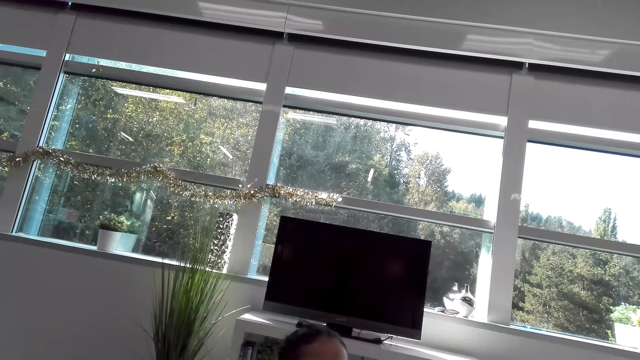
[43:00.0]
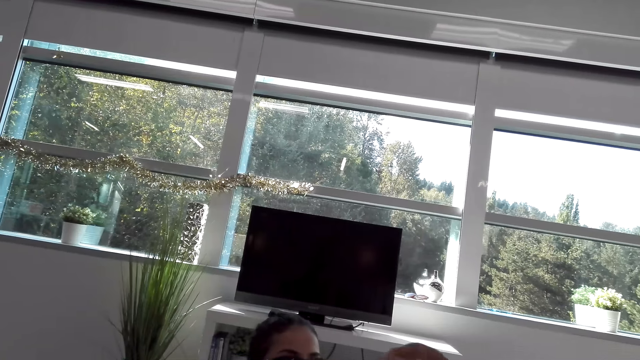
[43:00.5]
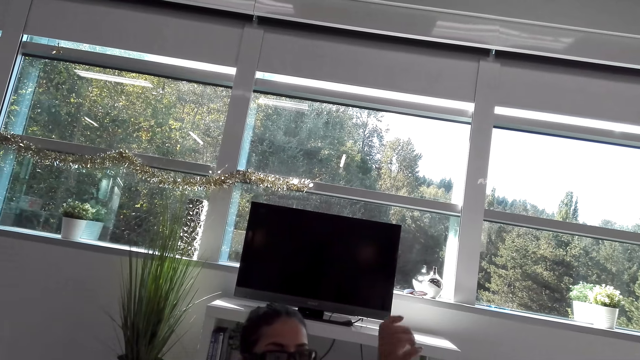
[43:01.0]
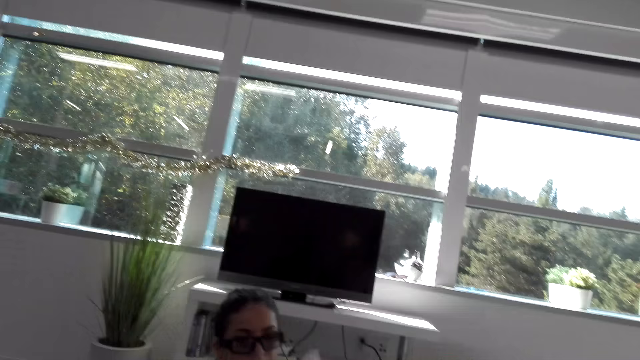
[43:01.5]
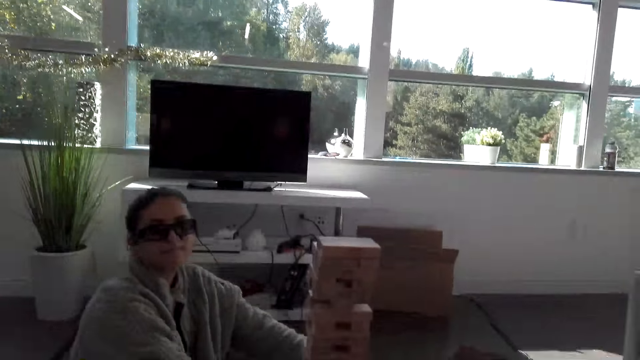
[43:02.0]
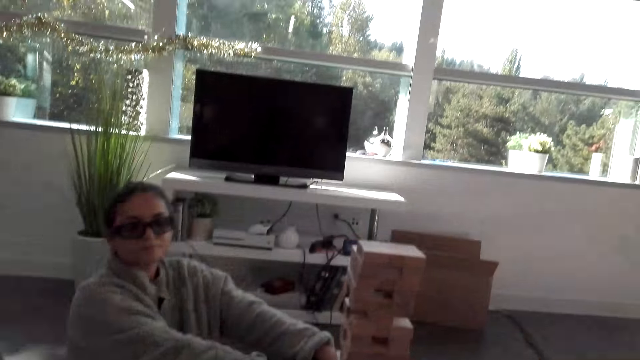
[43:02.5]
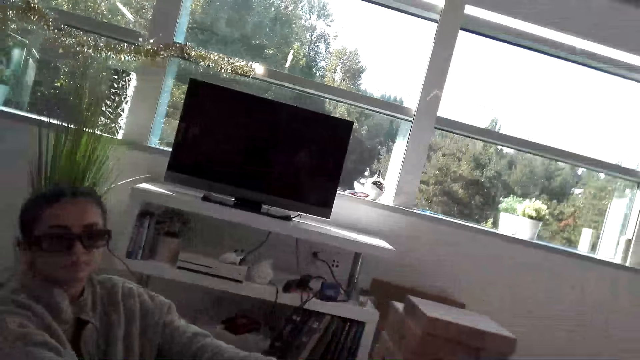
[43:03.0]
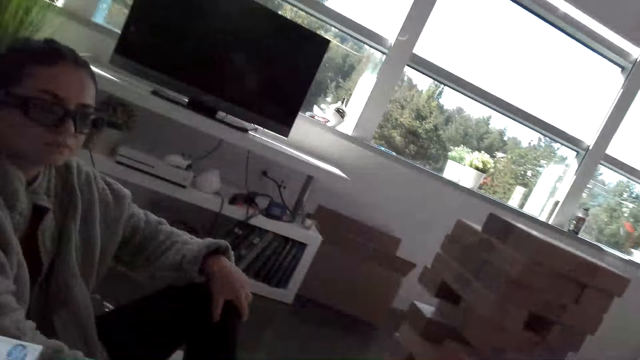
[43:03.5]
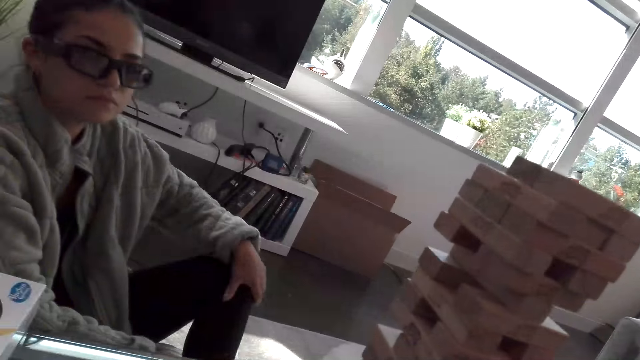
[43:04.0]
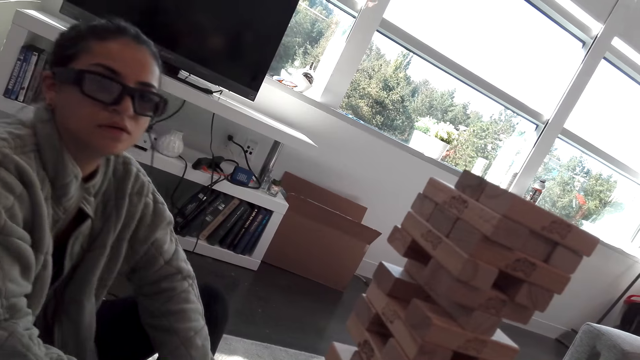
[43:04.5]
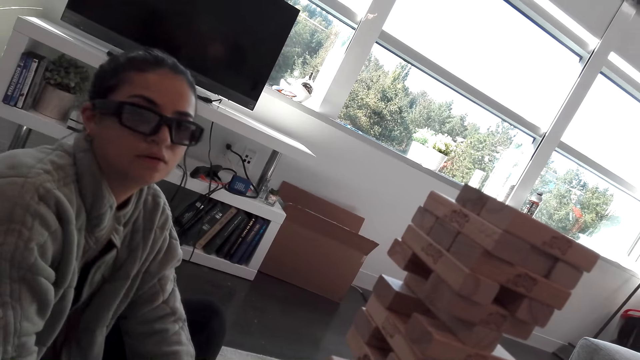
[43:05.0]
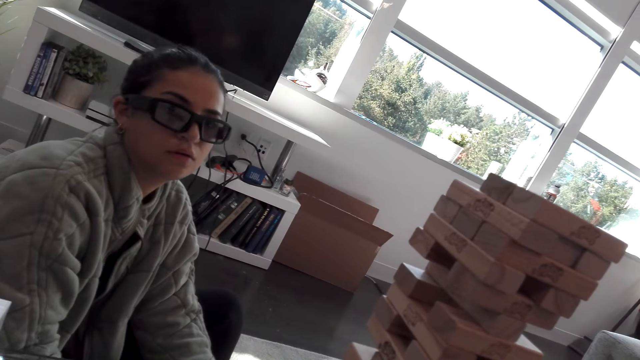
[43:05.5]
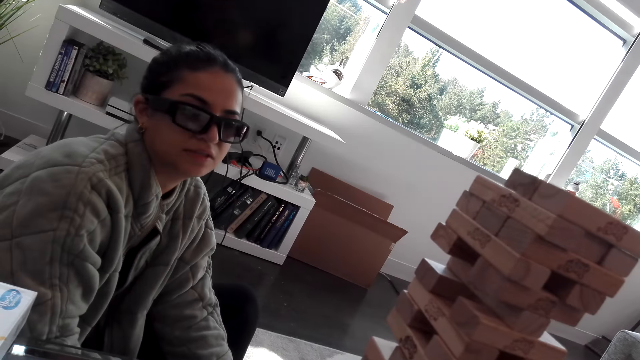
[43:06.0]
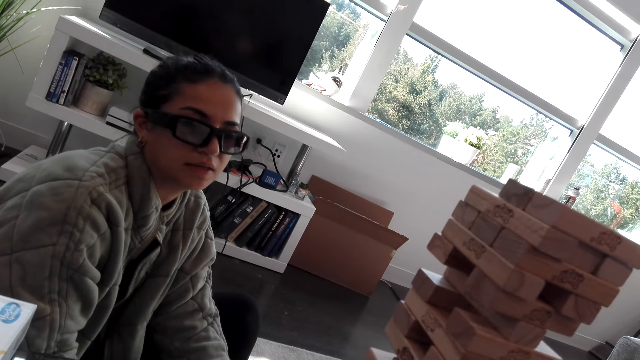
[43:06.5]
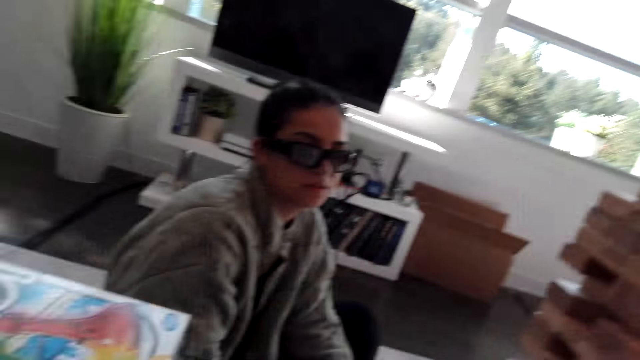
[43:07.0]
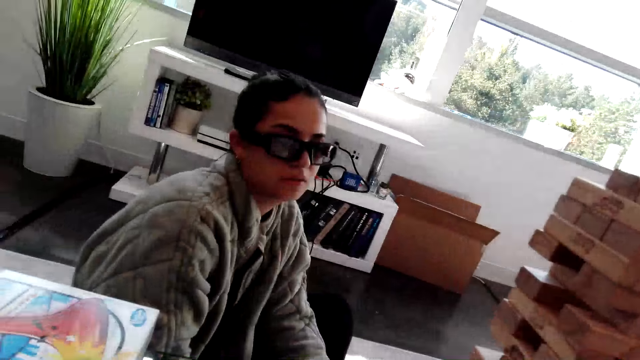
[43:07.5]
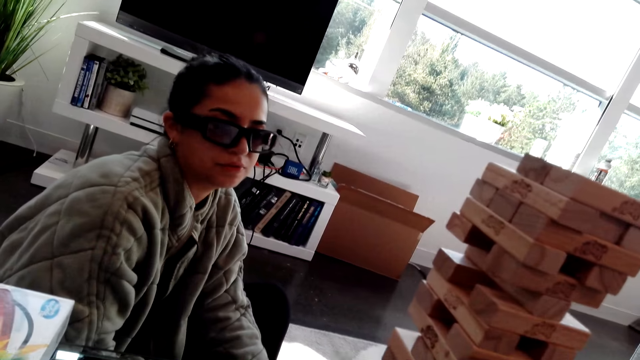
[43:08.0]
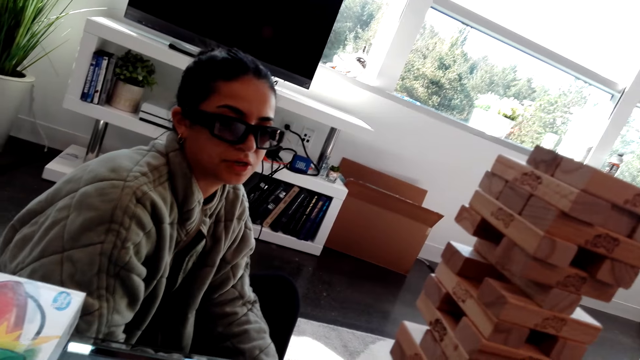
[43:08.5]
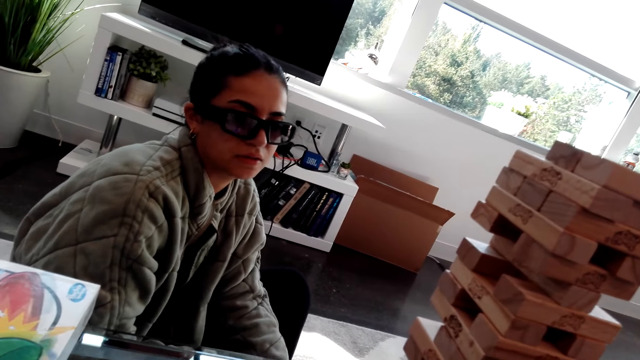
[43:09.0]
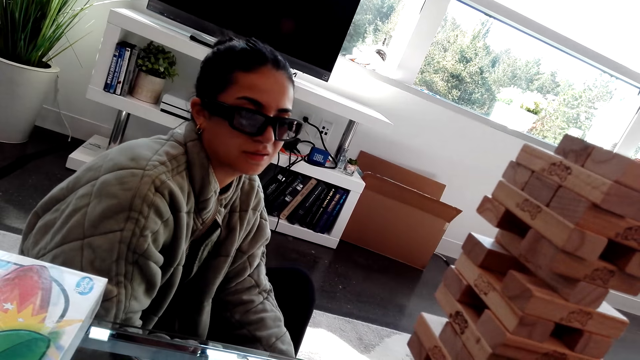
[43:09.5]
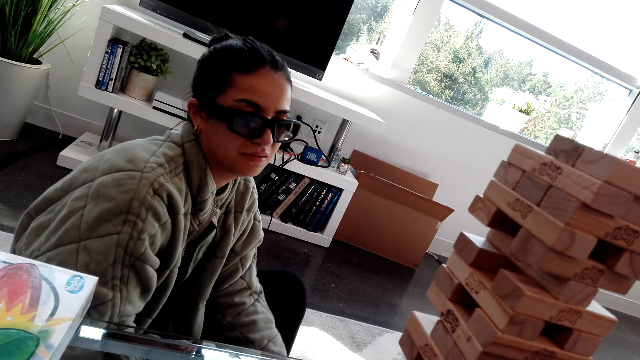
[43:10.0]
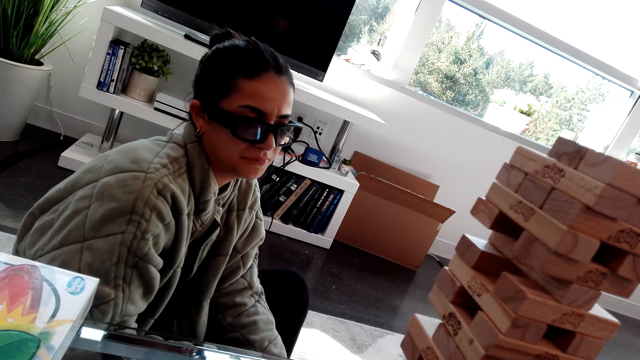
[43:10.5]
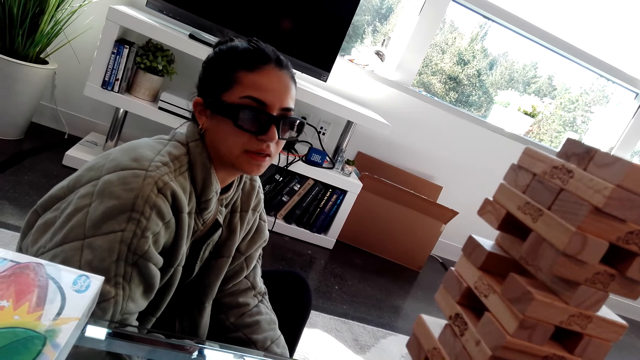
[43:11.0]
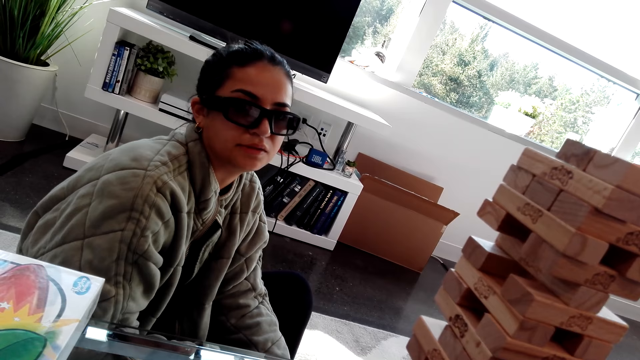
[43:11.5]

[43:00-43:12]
A lady moves her hand. The camera wearer looks at the lady.

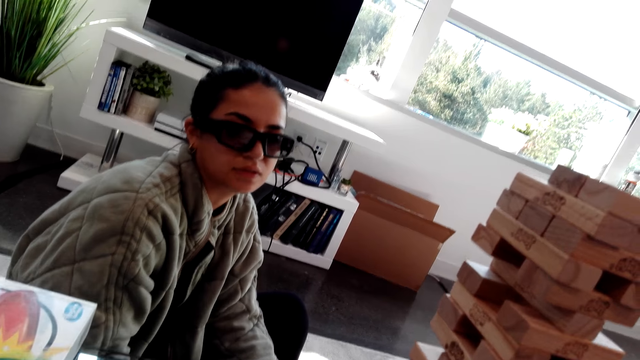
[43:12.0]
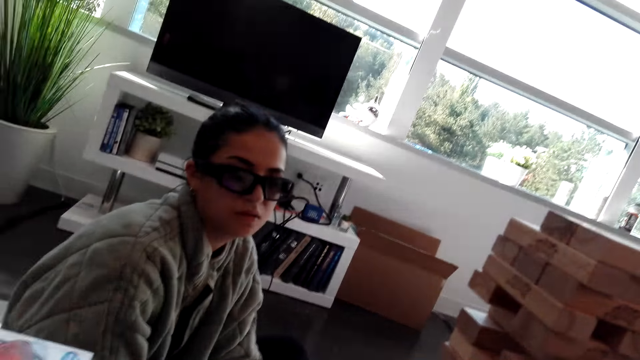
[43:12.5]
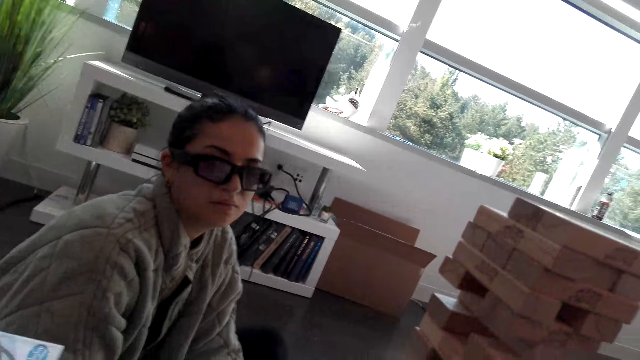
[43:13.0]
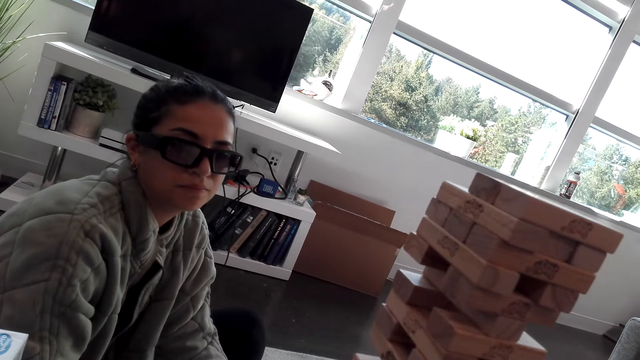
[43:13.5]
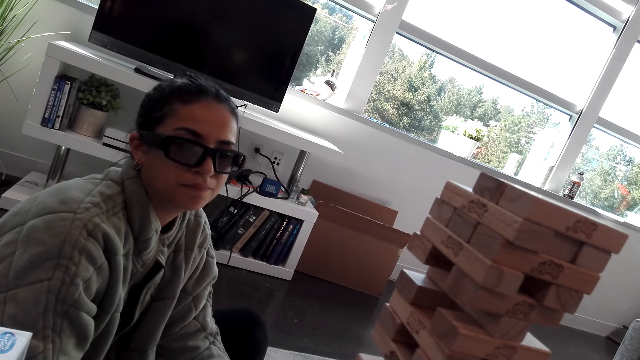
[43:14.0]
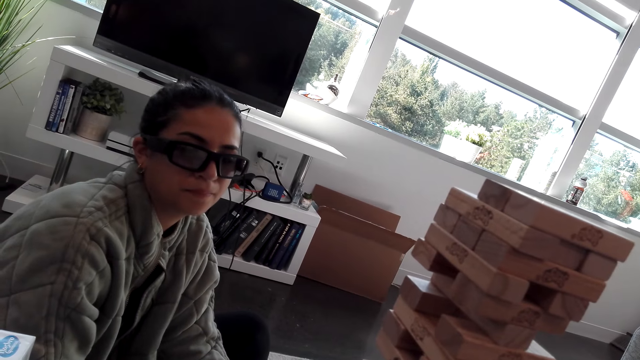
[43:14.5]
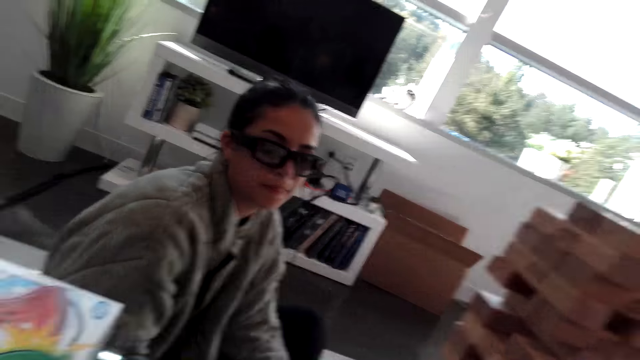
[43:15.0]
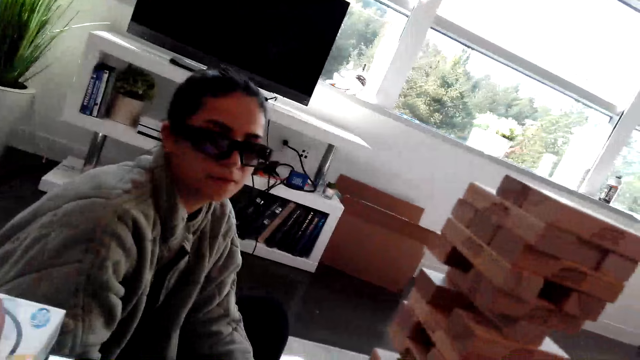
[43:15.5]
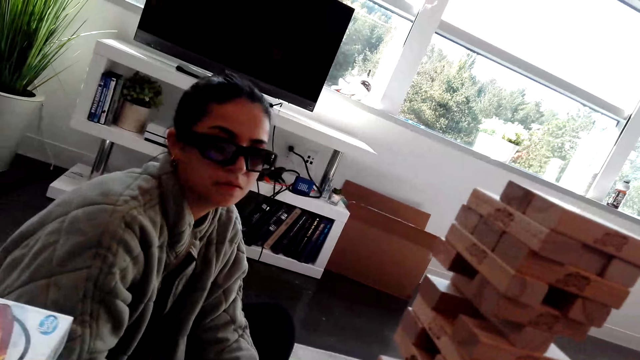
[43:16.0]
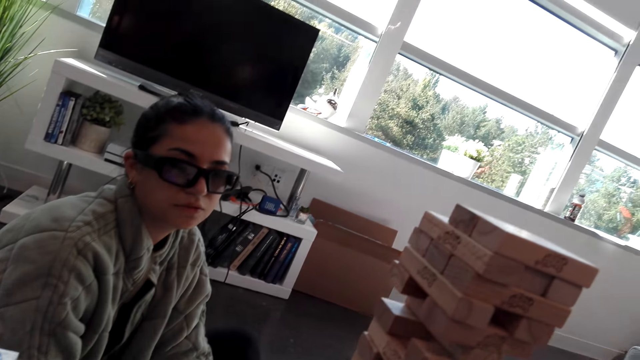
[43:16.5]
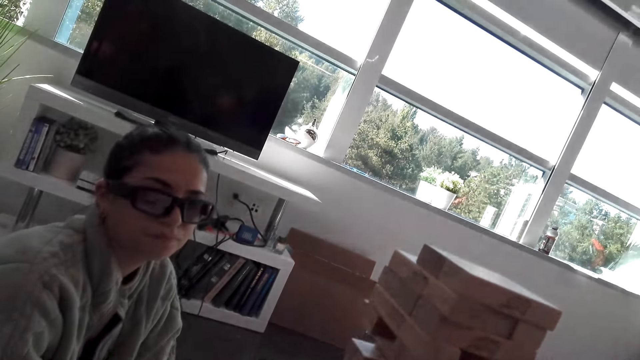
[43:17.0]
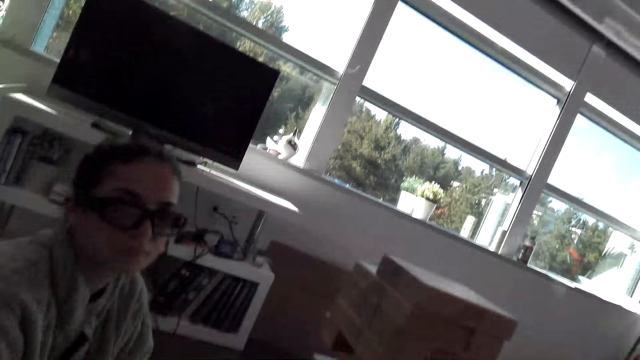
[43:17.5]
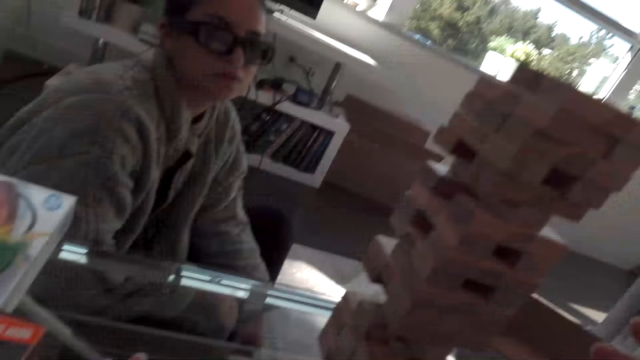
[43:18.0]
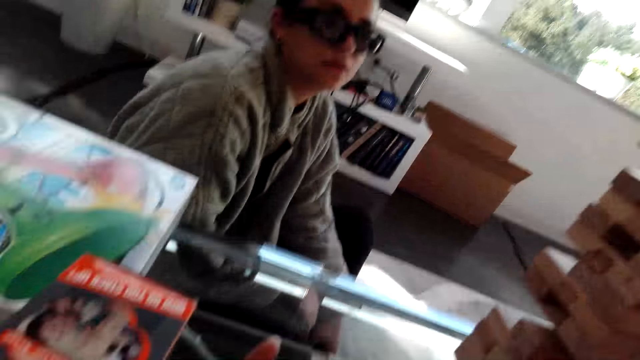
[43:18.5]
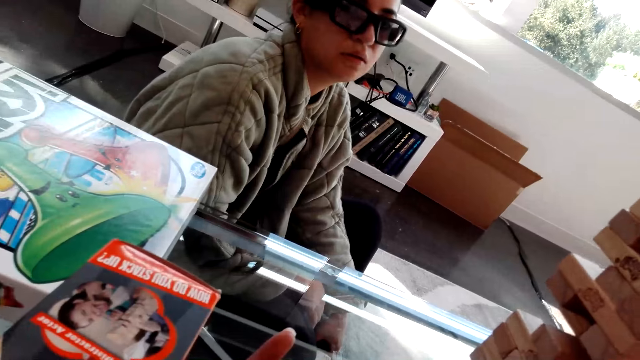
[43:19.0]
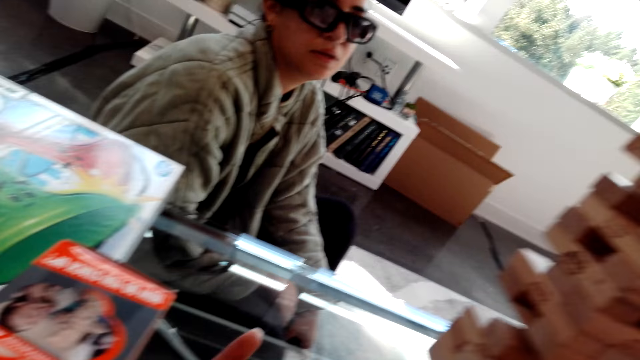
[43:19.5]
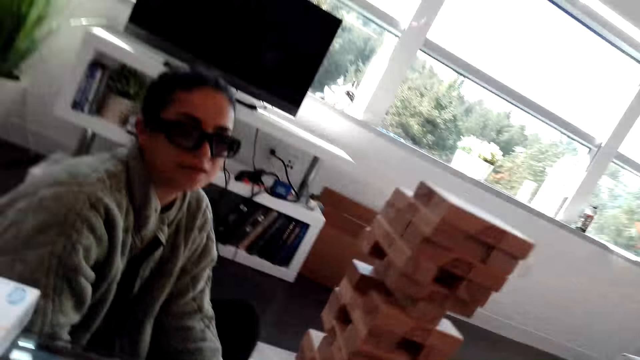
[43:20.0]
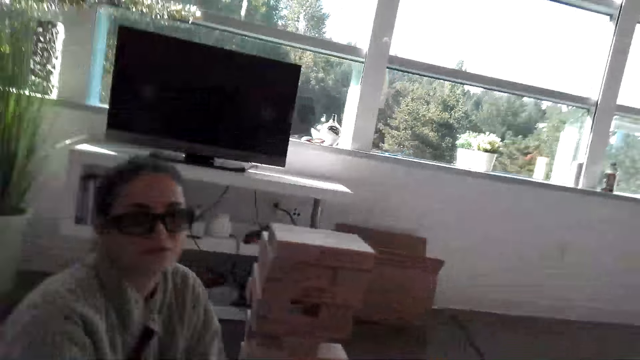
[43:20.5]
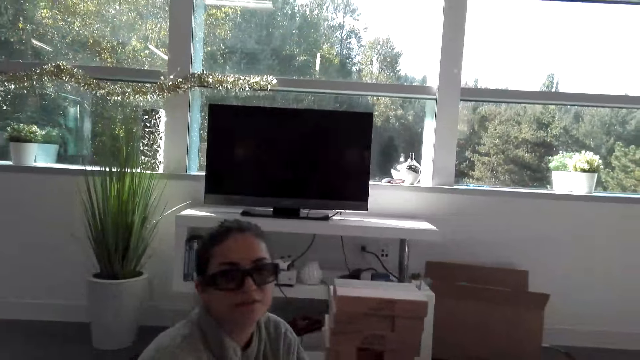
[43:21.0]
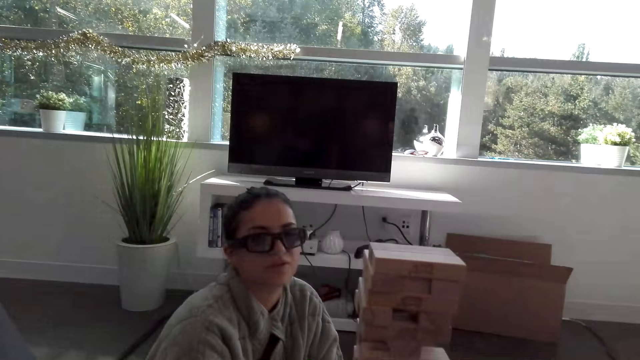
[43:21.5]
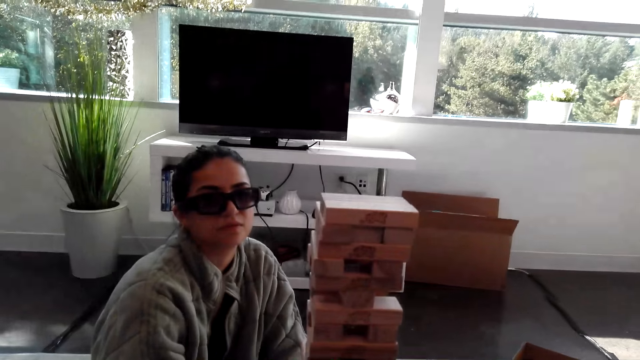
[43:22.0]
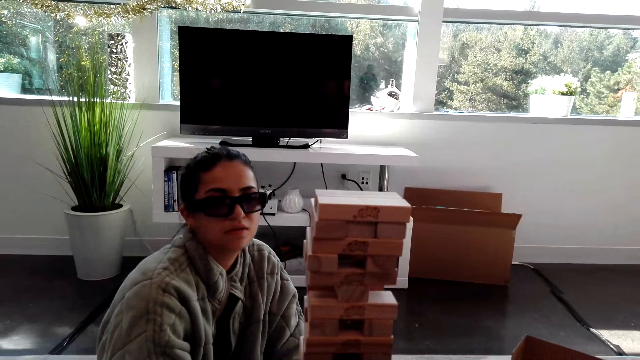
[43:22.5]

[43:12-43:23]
The camera wearer looks around the room.
